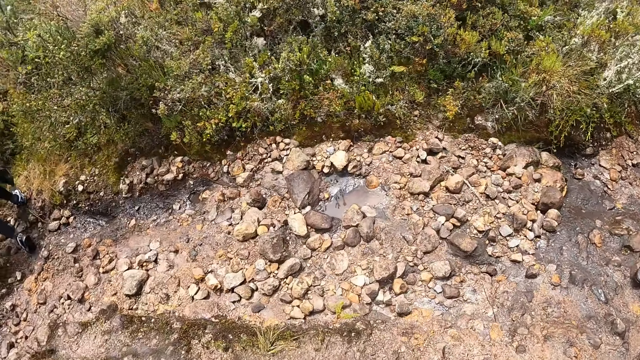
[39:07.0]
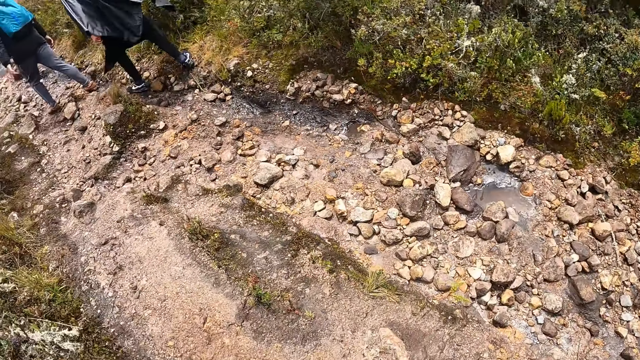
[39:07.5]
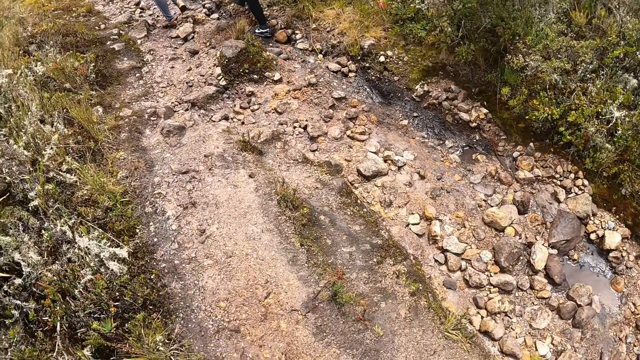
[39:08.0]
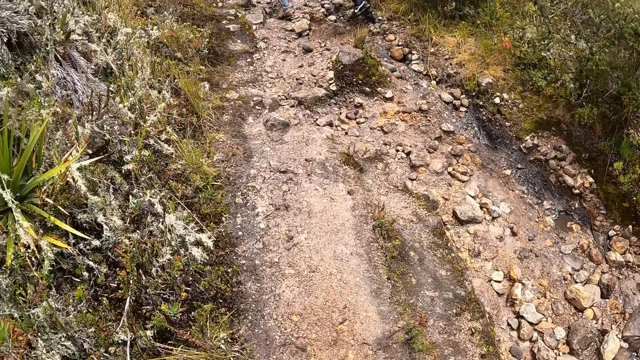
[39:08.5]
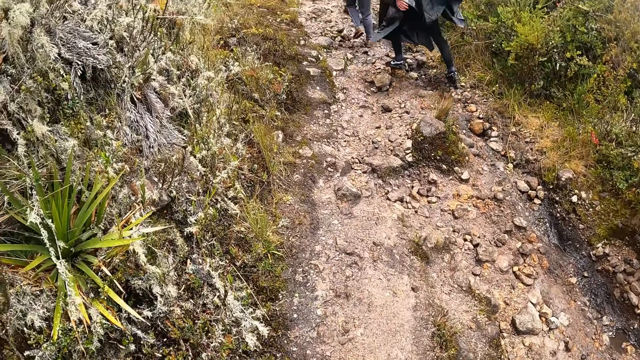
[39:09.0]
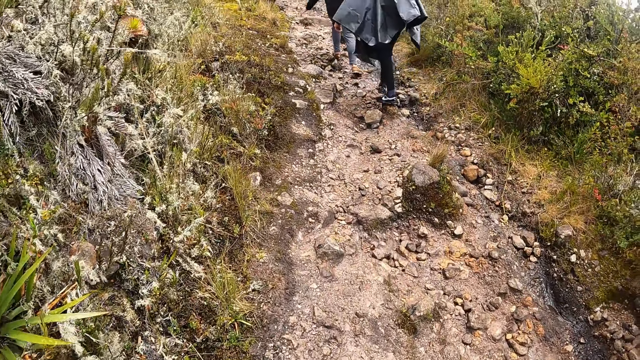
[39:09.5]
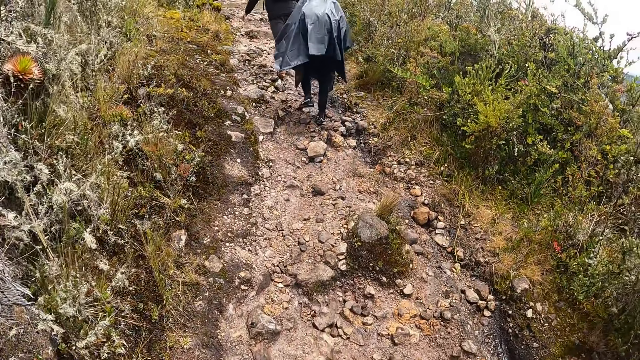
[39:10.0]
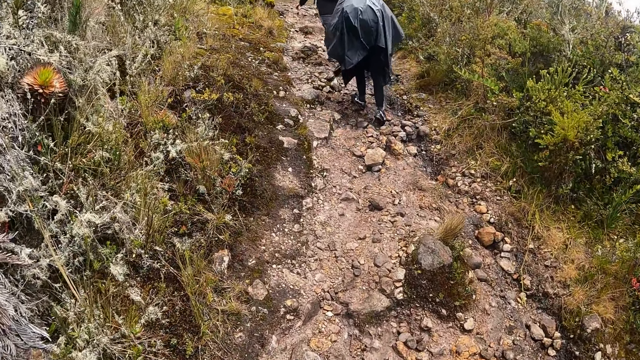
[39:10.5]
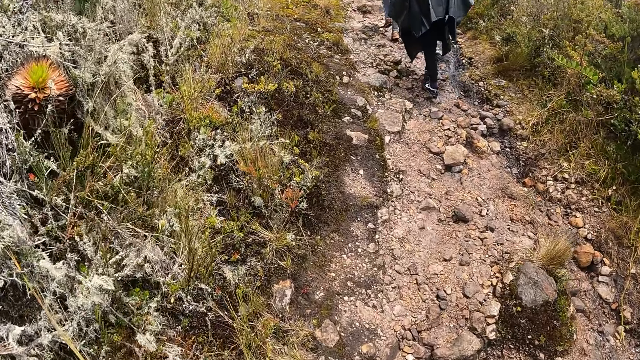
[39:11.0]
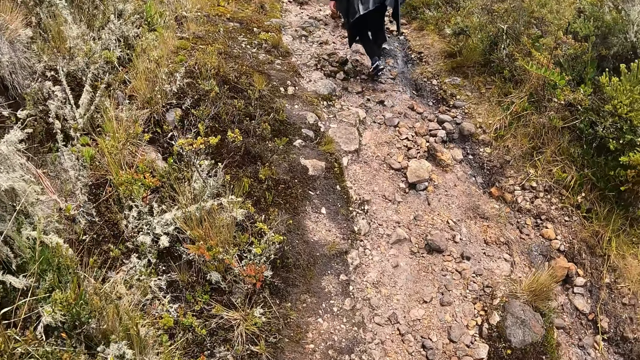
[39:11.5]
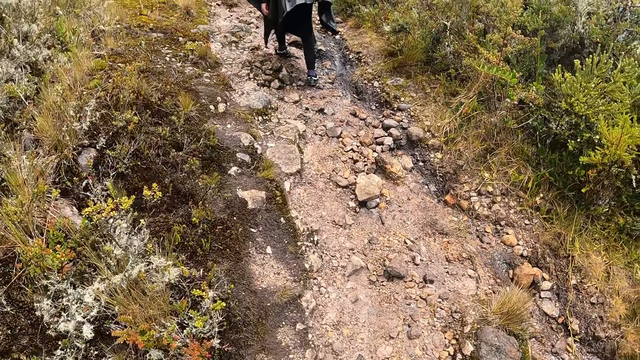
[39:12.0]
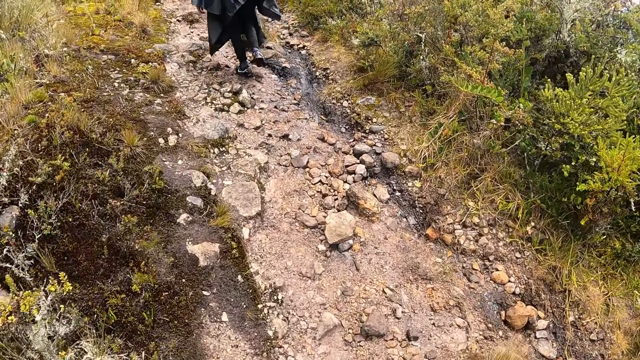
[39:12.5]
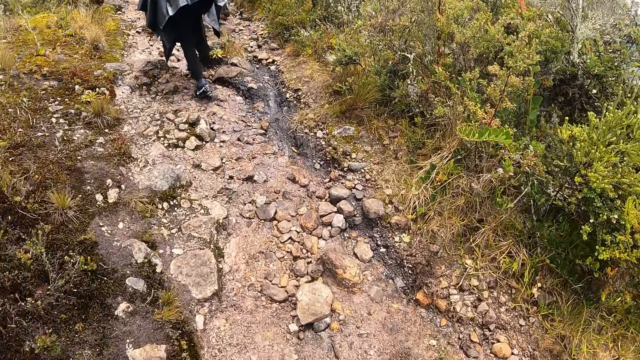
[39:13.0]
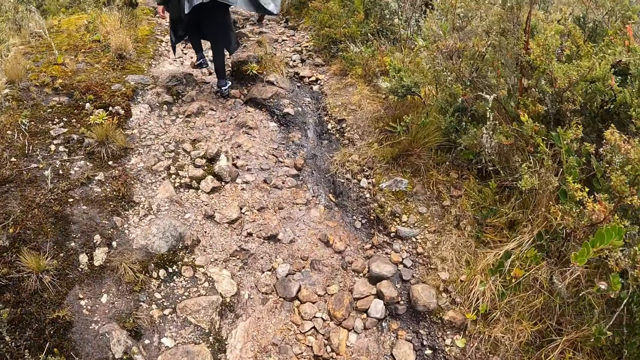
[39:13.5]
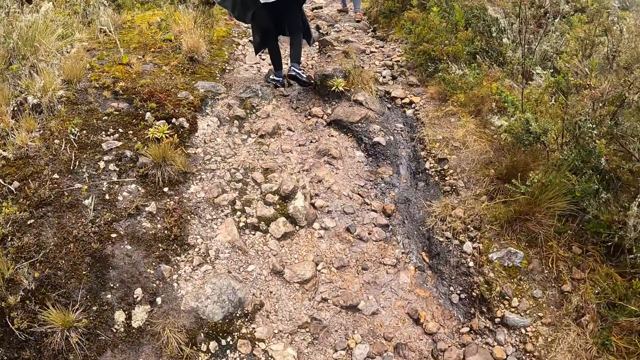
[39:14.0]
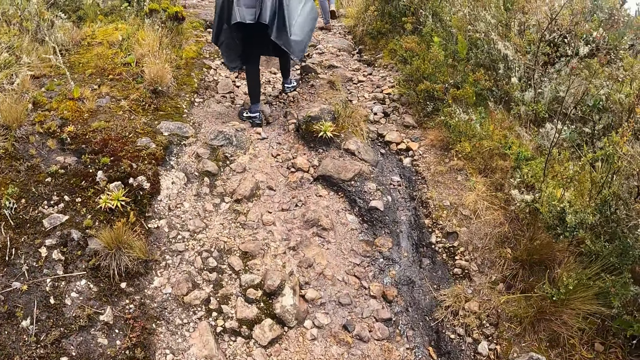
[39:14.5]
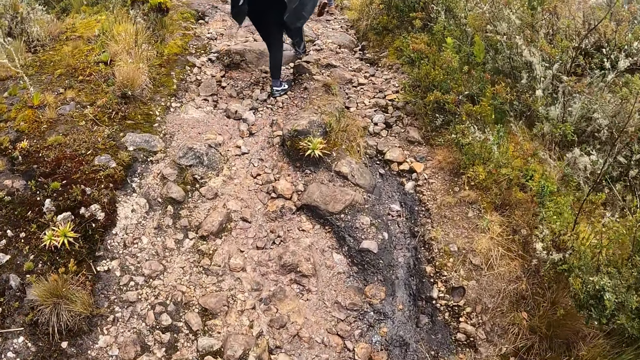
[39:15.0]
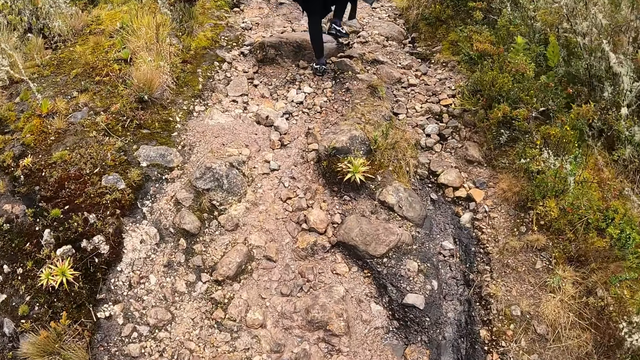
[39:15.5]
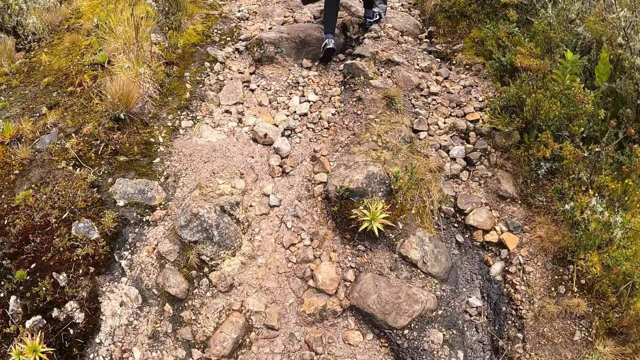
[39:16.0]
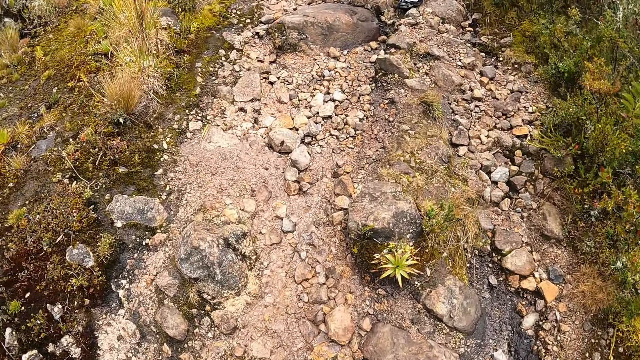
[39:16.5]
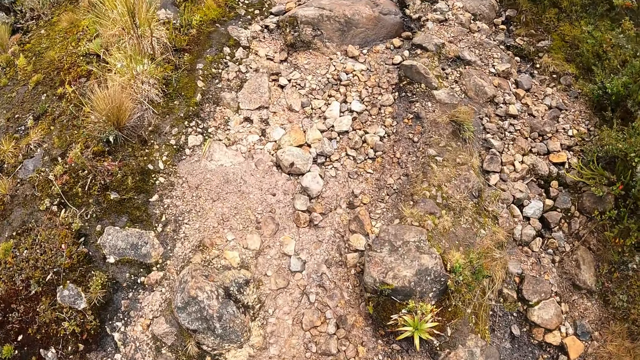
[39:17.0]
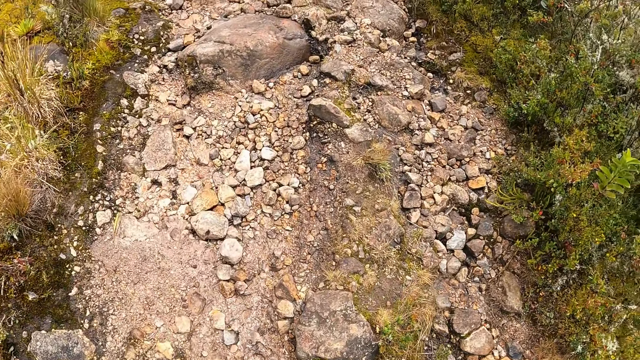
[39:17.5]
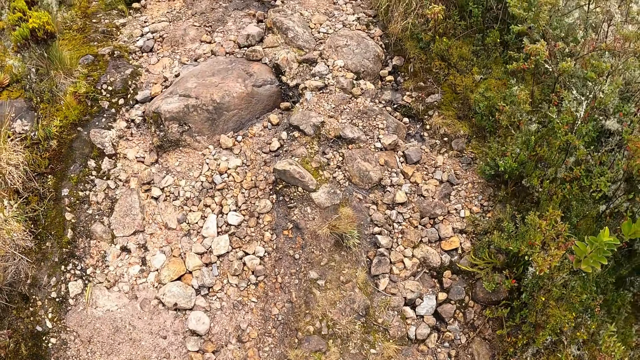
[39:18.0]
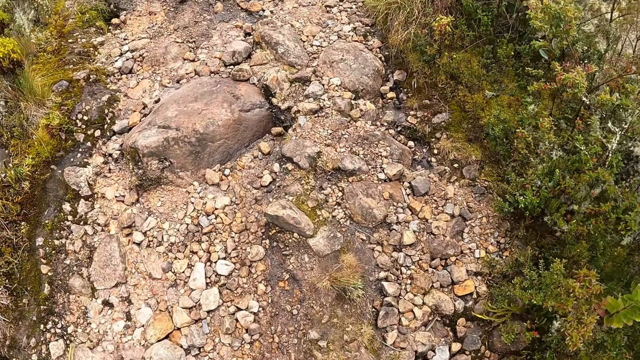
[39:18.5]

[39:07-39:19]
The camera wearer walks through a path on the mountain with a man, another man and a woman.

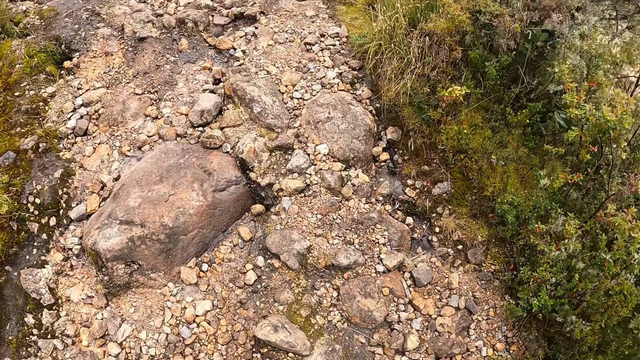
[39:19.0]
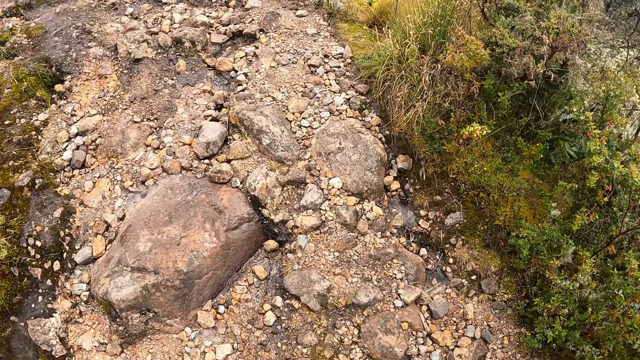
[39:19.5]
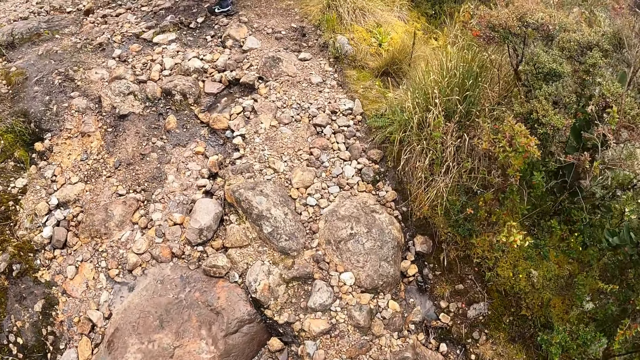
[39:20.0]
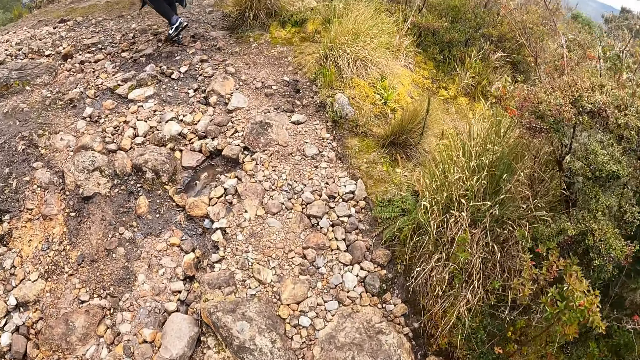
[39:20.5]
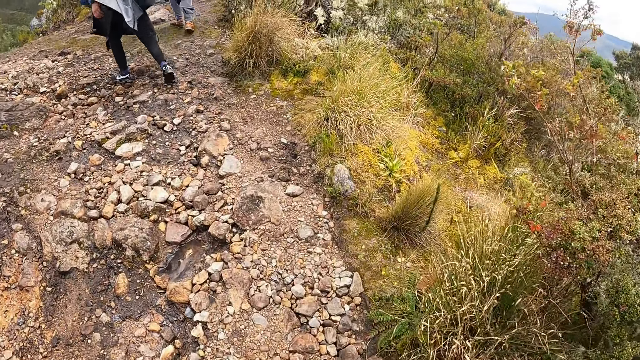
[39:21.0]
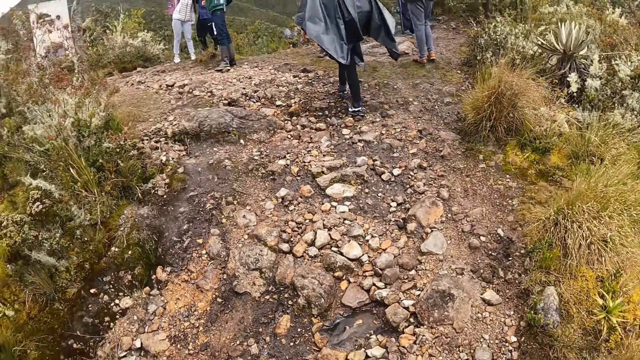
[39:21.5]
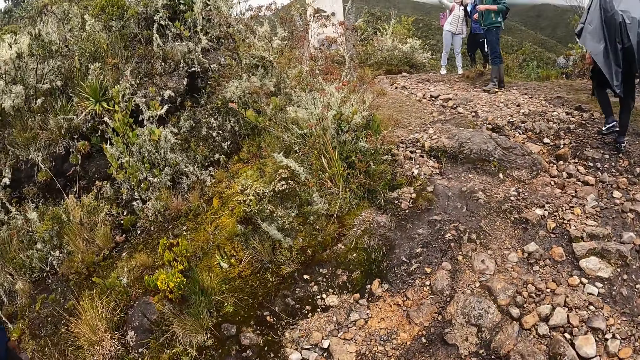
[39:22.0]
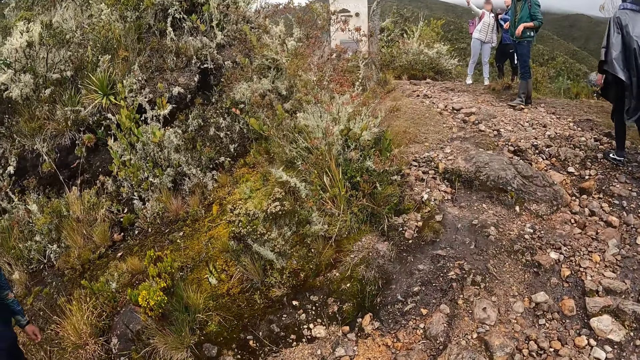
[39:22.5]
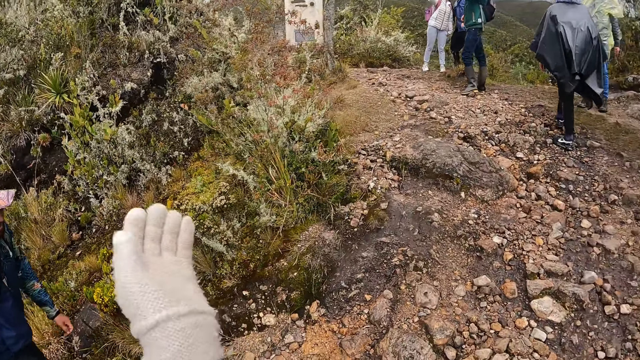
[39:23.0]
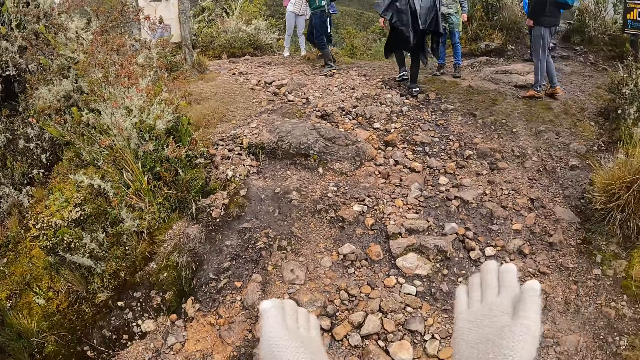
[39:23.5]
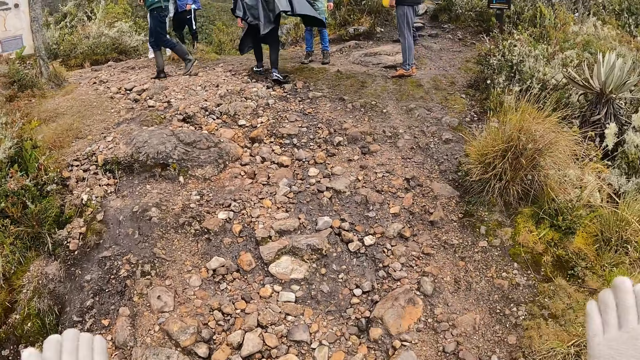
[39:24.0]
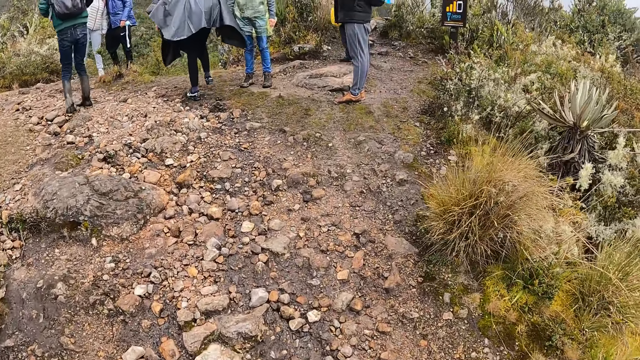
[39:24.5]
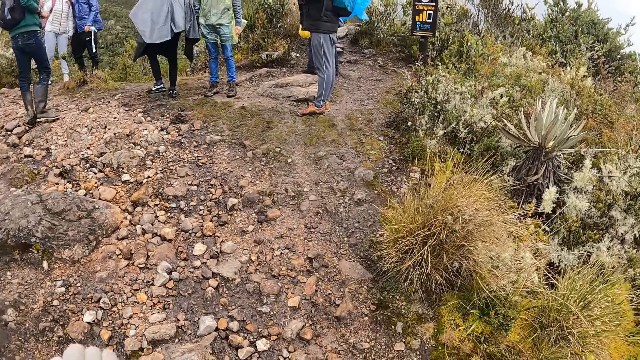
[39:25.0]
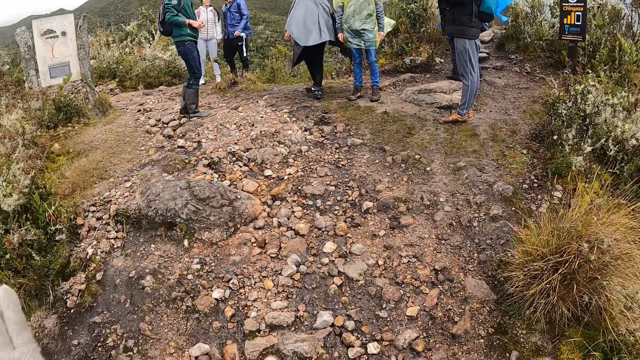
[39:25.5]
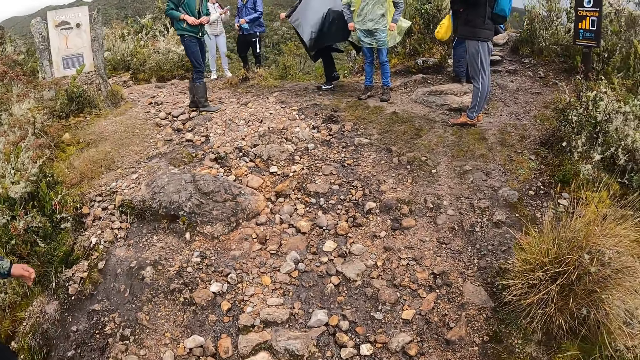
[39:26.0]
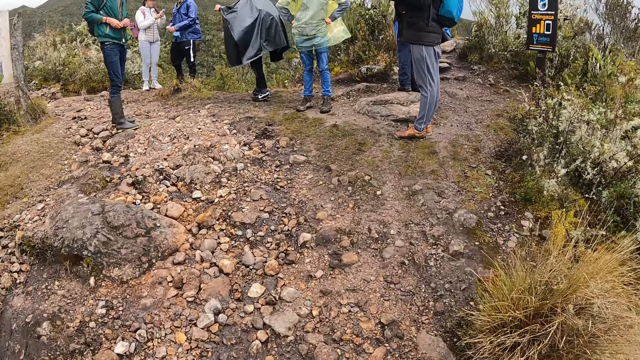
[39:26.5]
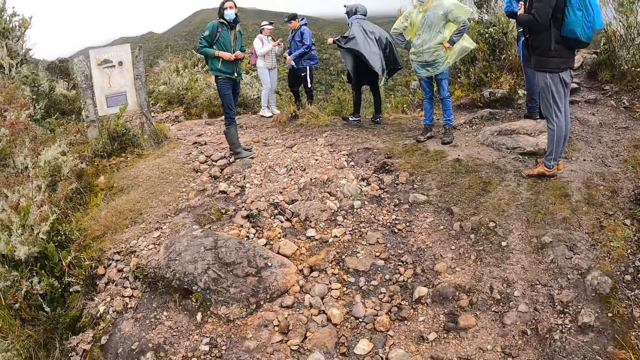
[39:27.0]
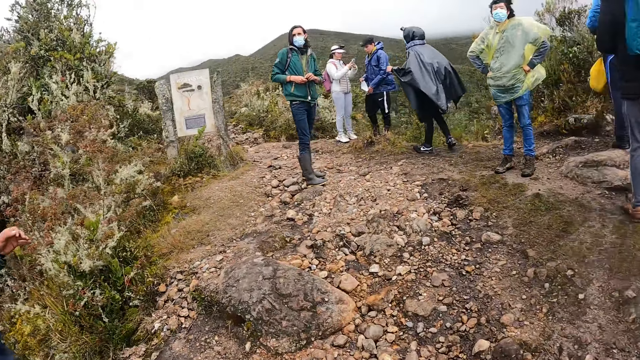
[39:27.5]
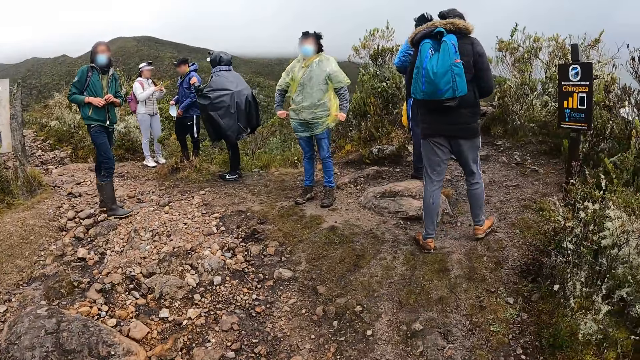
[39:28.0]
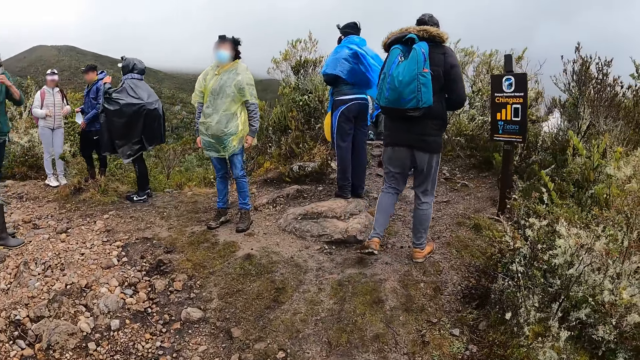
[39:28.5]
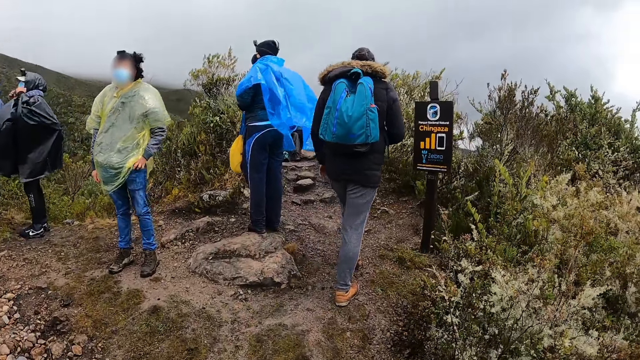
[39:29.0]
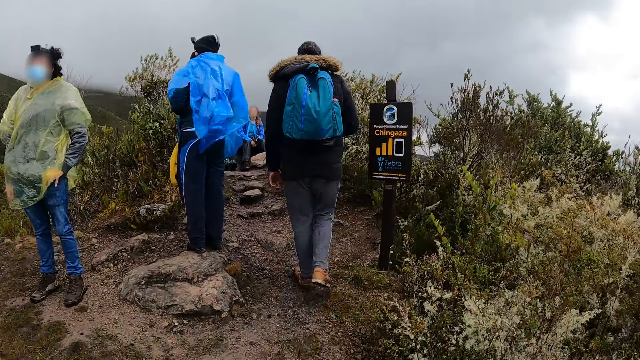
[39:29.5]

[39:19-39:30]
A man walks on the mountain. The camera wearer interacts with the man.
